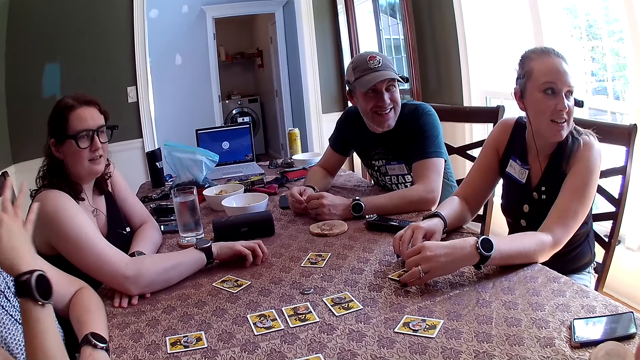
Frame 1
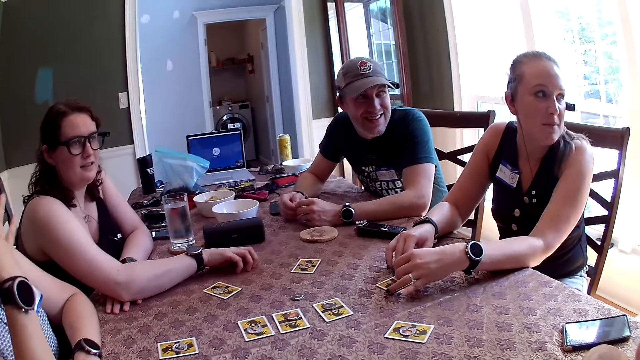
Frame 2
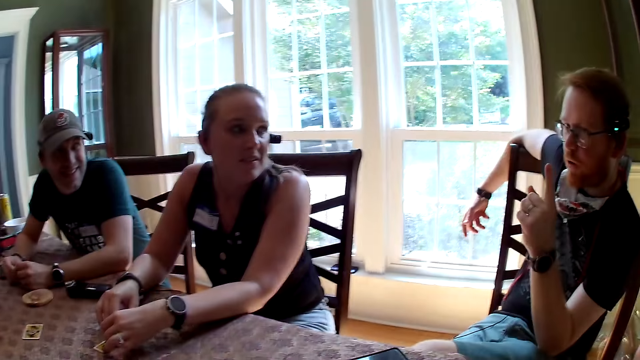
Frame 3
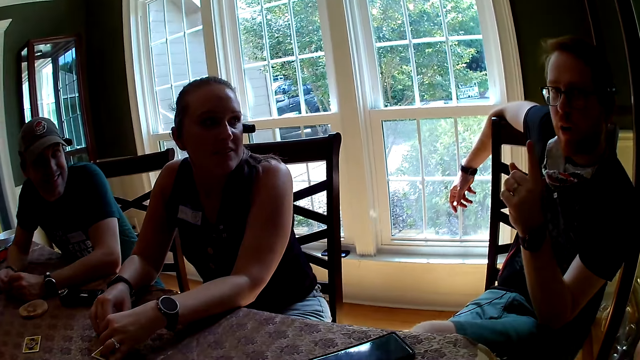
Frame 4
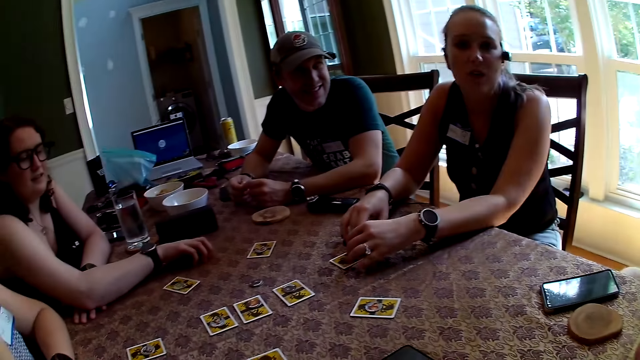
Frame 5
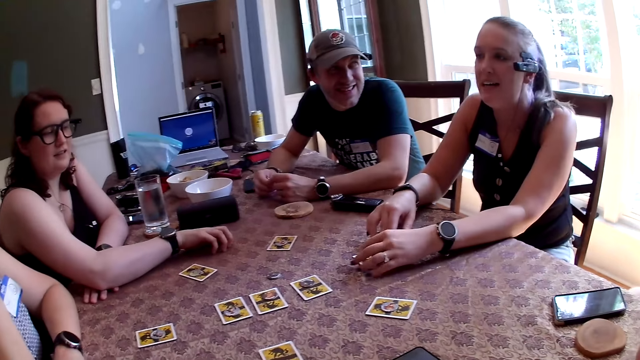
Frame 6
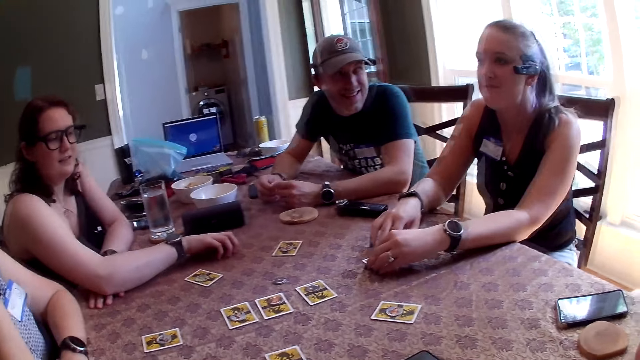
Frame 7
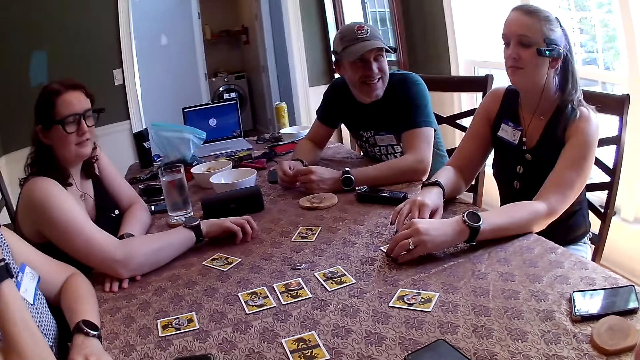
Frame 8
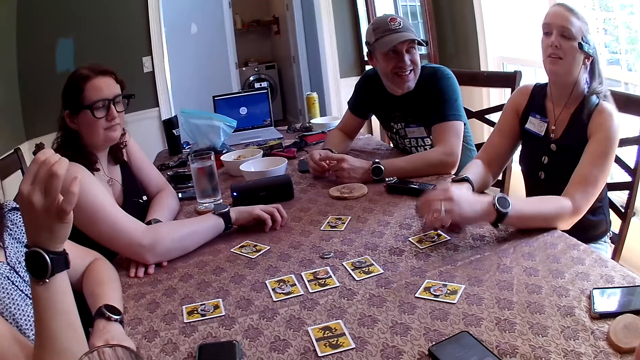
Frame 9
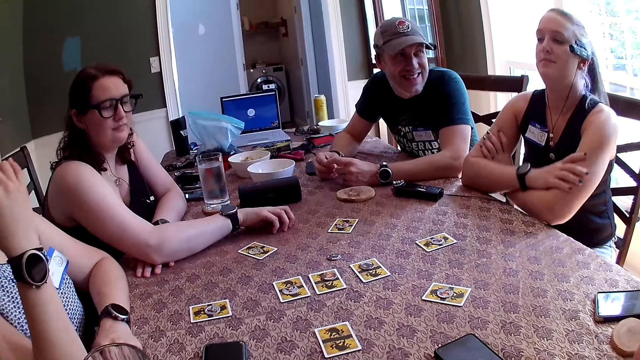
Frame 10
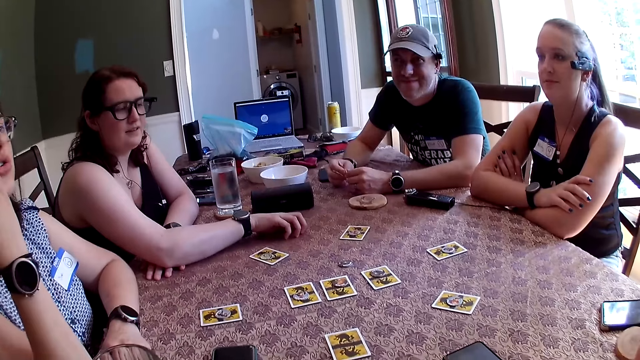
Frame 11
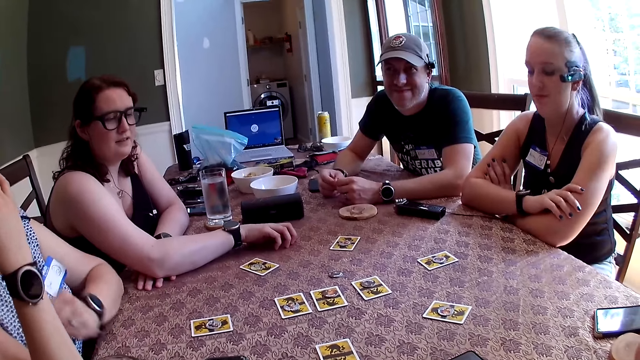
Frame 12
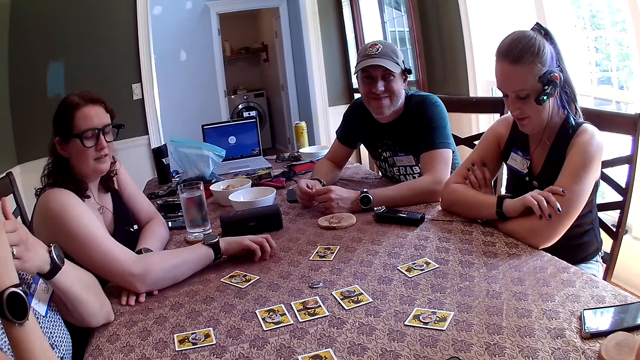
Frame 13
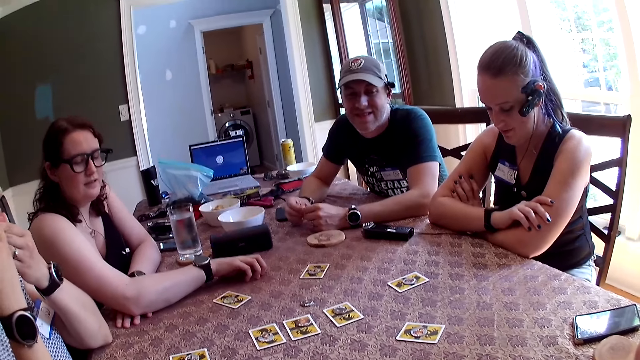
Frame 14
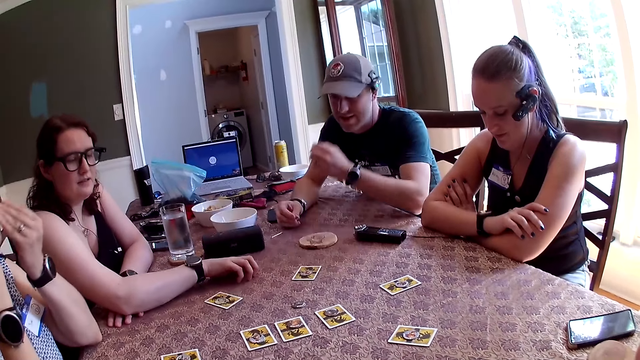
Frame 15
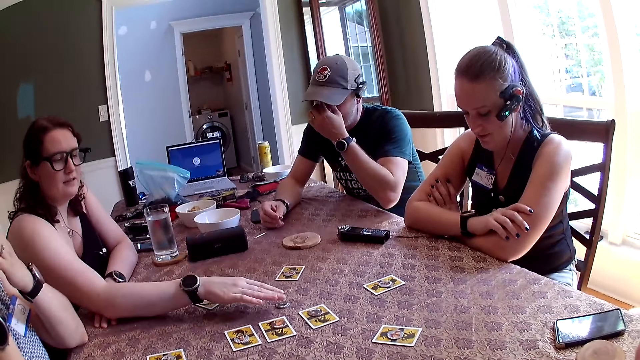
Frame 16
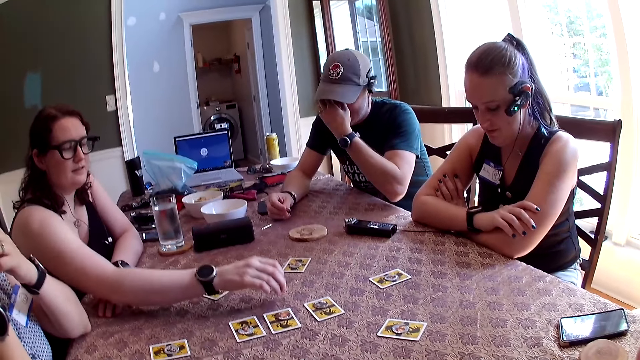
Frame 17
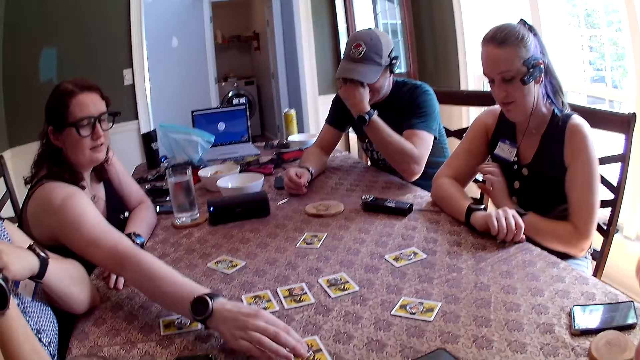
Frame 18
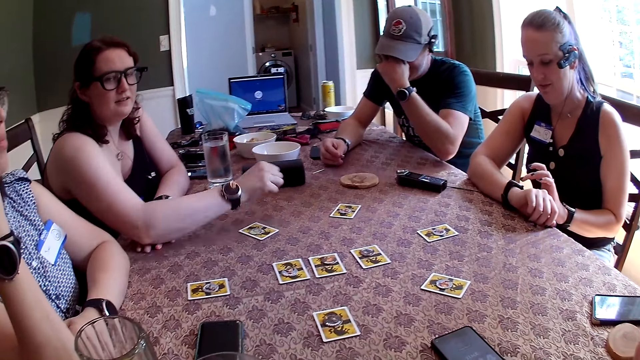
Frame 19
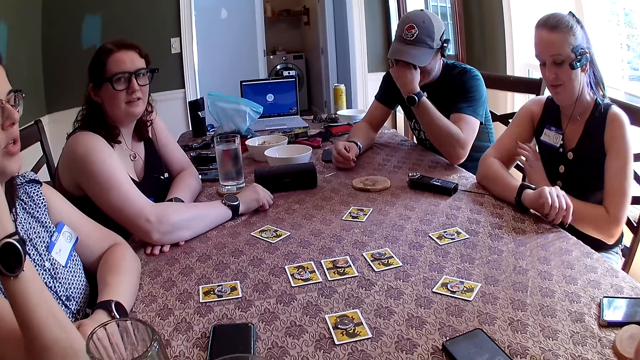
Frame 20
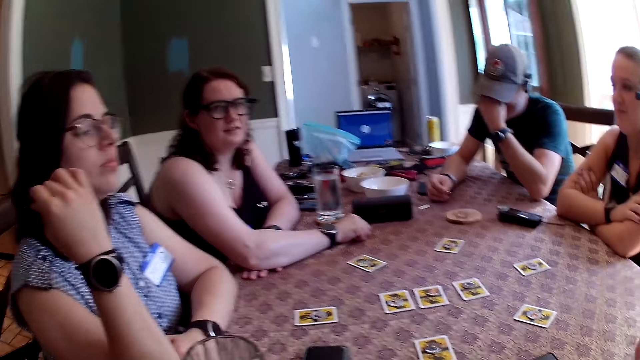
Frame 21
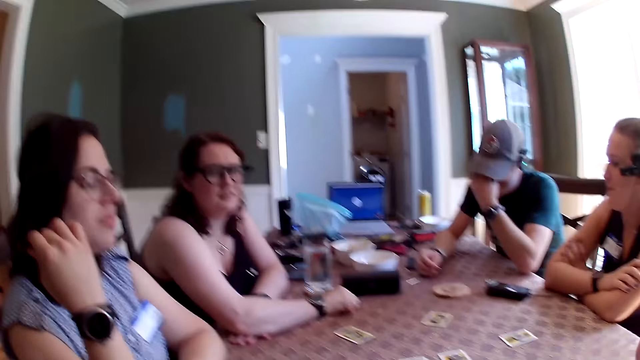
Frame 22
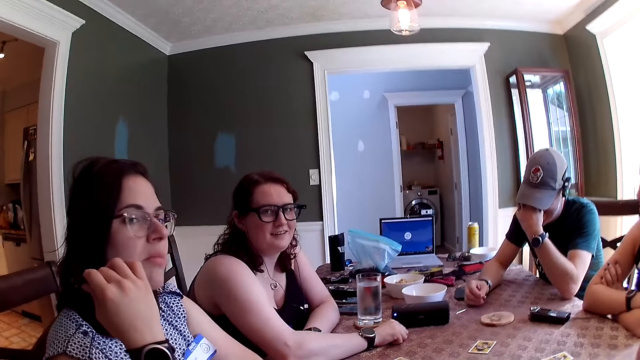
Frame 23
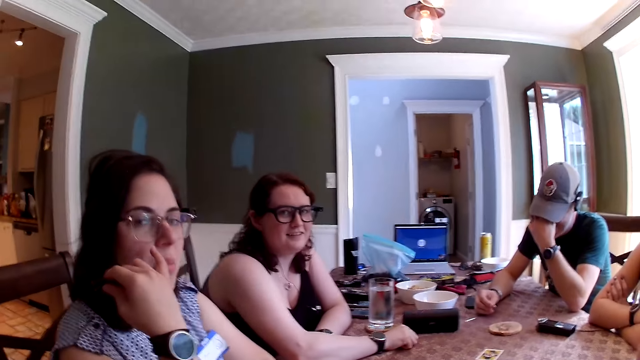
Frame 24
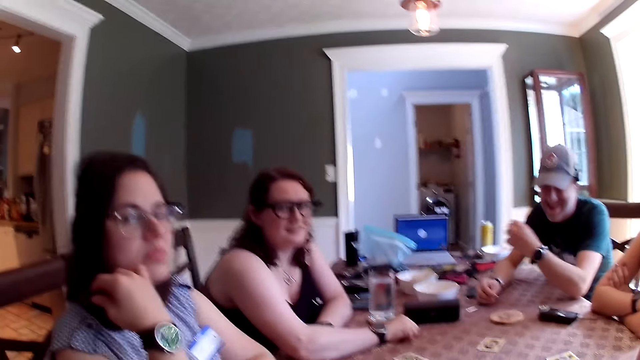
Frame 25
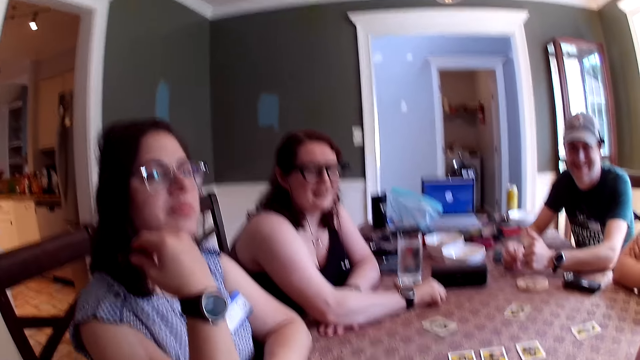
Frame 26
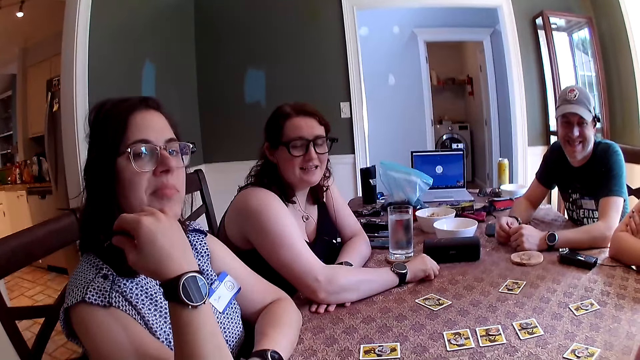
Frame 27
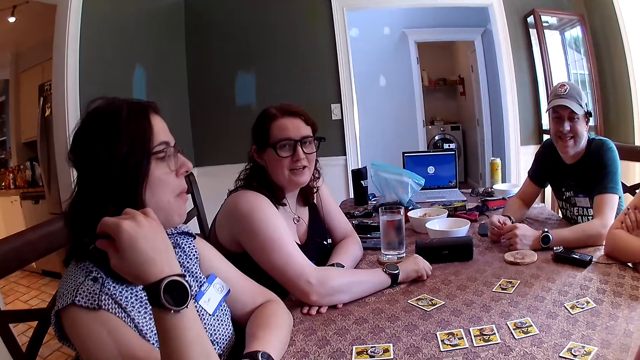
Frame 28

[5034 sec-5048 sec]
The camera wearer looks forward. They look at the left. They look forward. A man touches his forehead with his left hand. A woman takes a token from the table with her right hand and puts the token on a card with her right hand. Another woman touches the screen of her wristwatch with her left hand. The camera wearer looks aside. A third woman touches her face with her right hand.

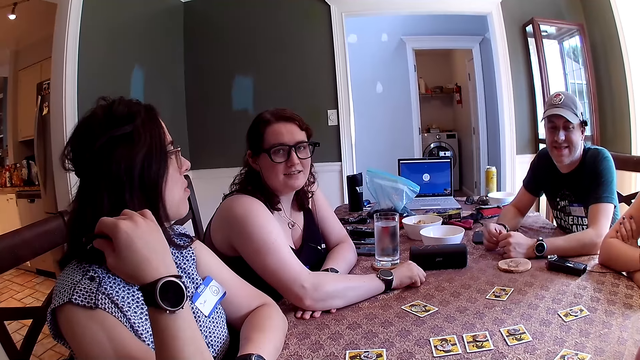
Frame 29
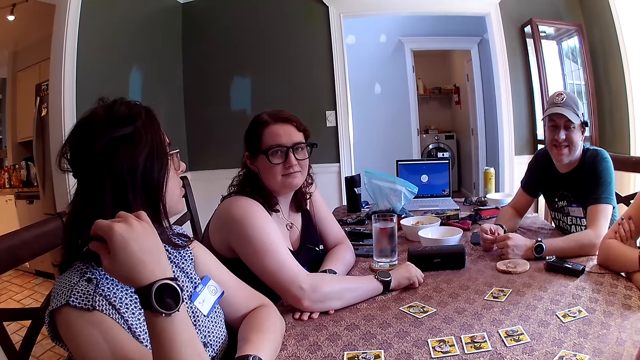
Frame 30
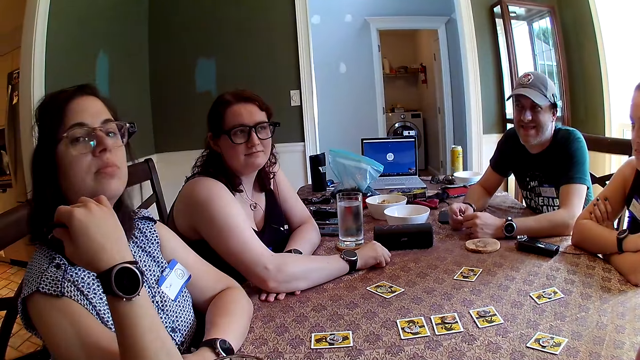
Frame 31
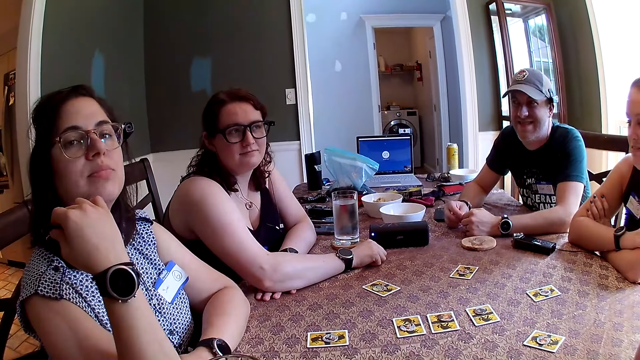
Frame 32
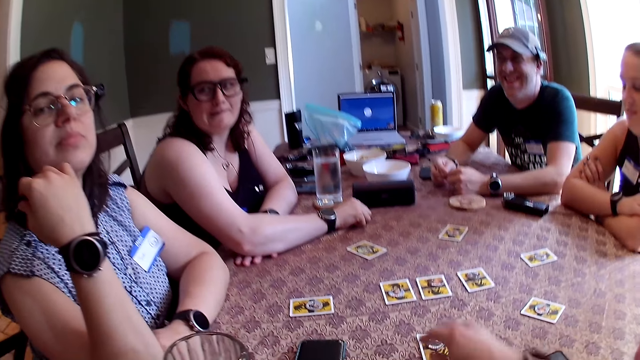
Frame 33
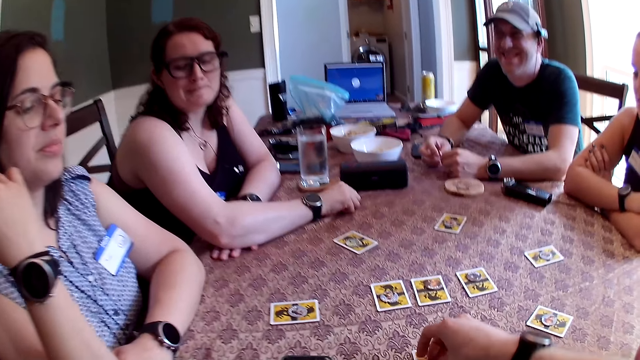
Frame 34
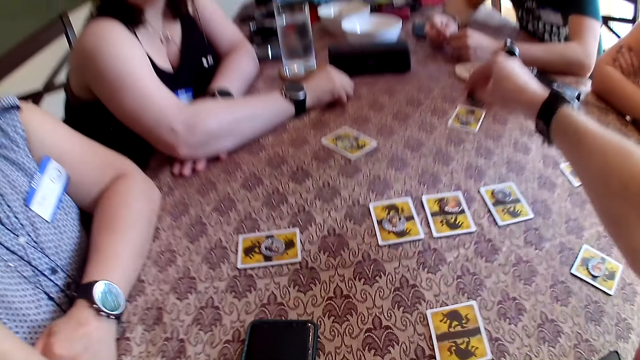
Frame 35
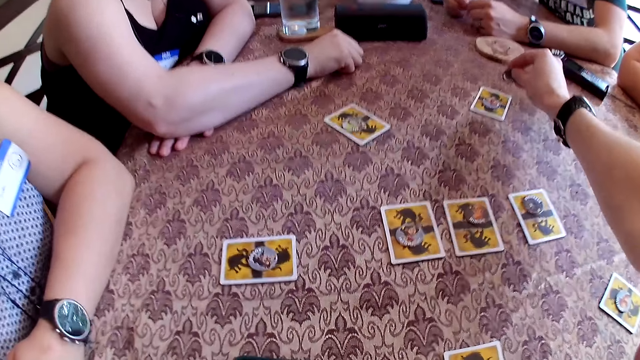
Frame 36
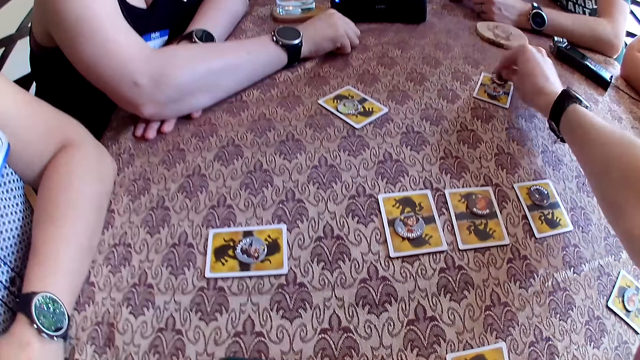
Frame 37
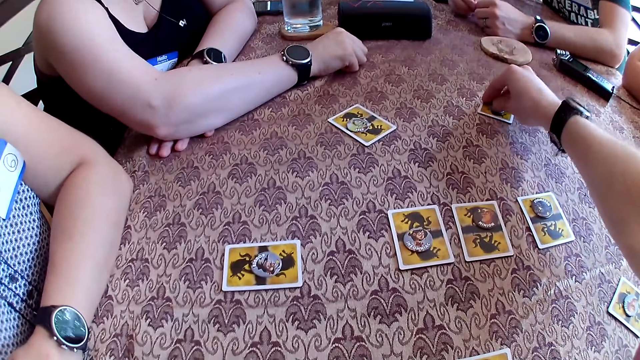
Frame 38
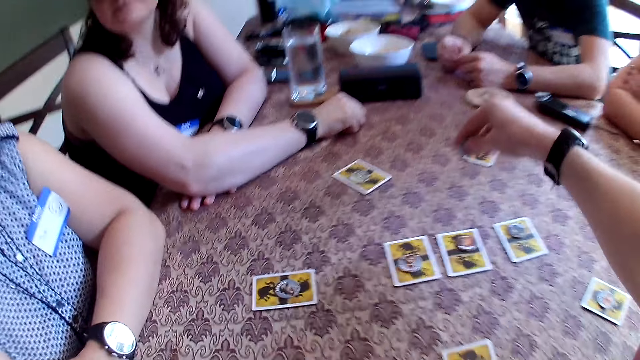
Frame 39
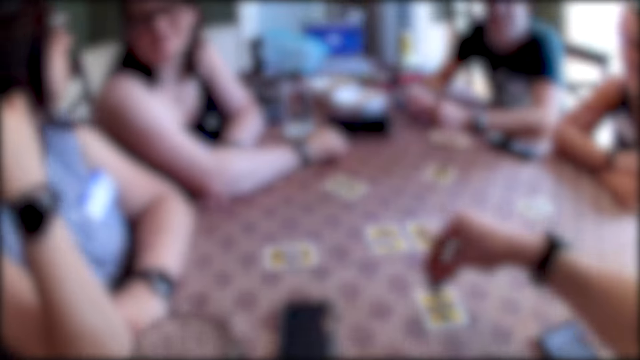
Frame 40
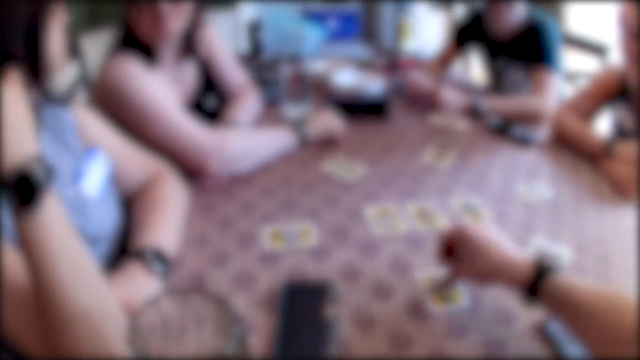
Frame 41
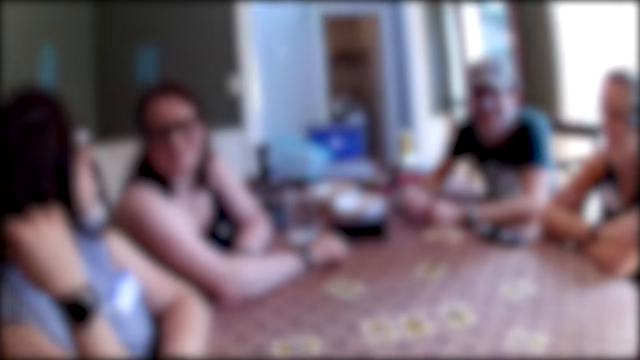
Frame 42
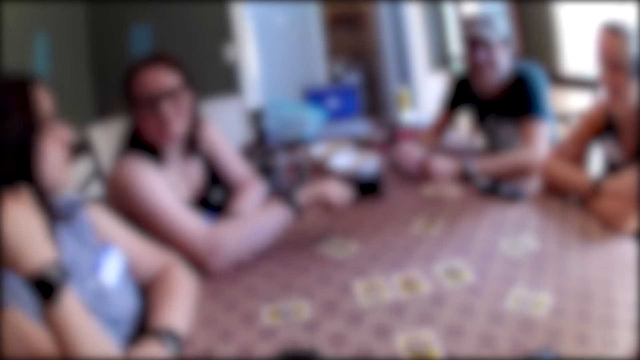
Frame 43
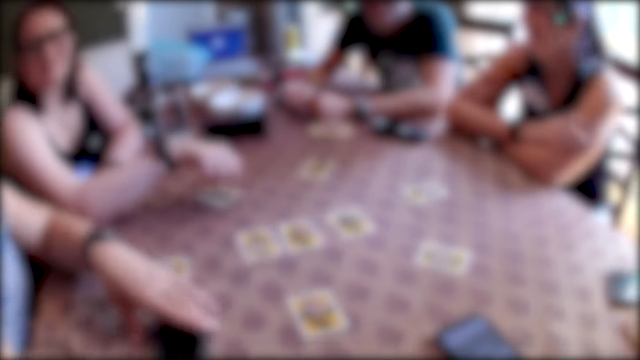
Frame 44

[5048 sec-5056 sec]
The camera wearer takes a token on a card with his right hand. He places the token on a card with his right hand. He takes a token on a card with his right hand. He puts the token on a card with his right hand. A woman takes her phone from the table with her left hand.
